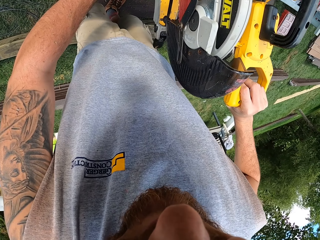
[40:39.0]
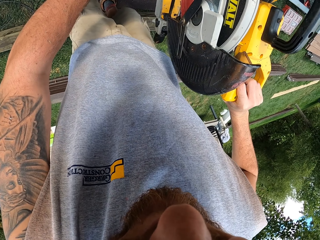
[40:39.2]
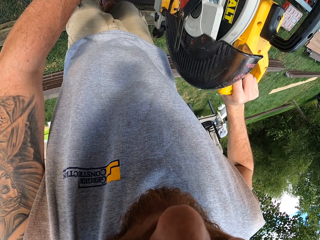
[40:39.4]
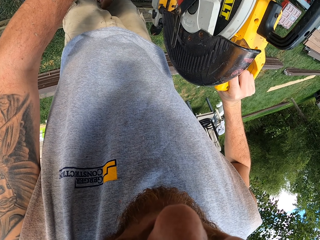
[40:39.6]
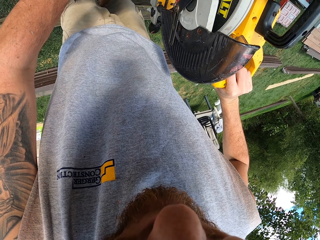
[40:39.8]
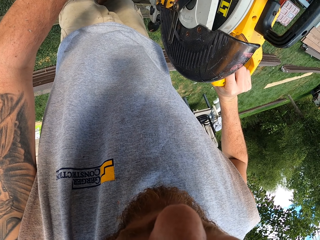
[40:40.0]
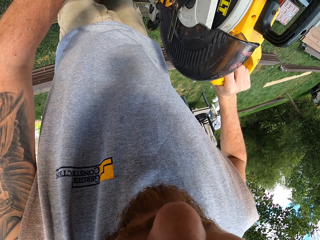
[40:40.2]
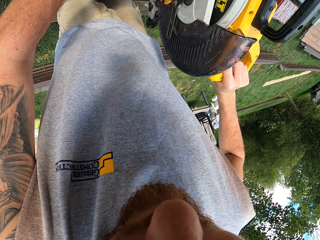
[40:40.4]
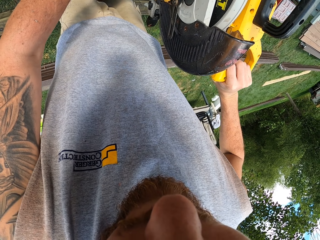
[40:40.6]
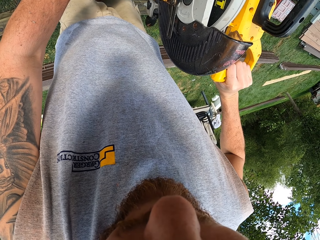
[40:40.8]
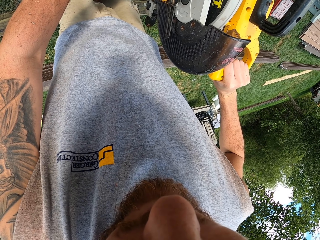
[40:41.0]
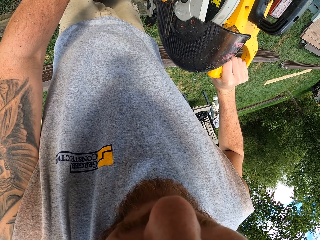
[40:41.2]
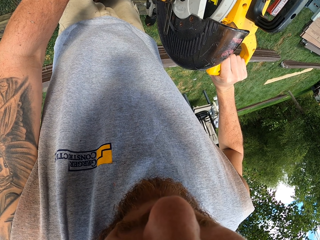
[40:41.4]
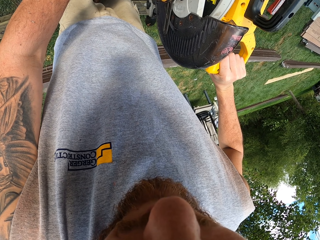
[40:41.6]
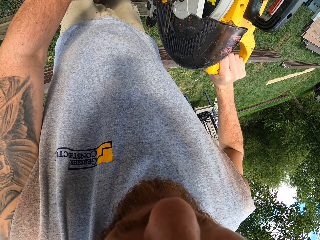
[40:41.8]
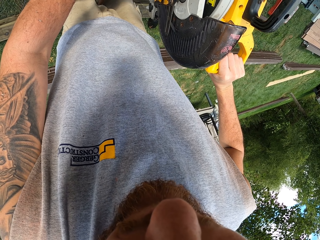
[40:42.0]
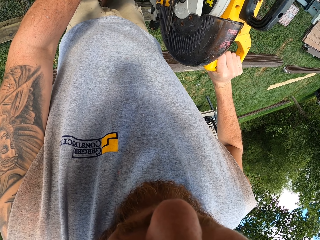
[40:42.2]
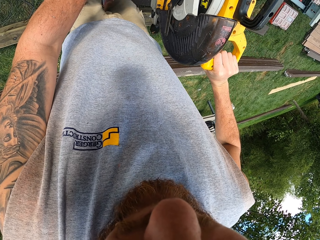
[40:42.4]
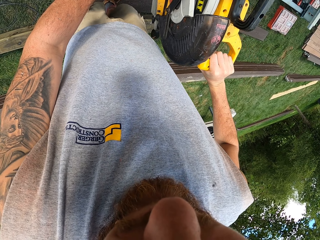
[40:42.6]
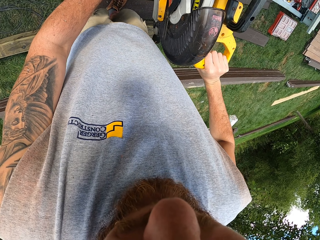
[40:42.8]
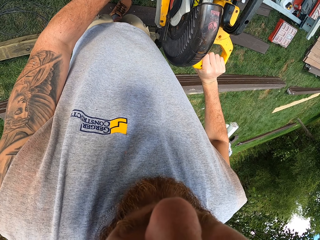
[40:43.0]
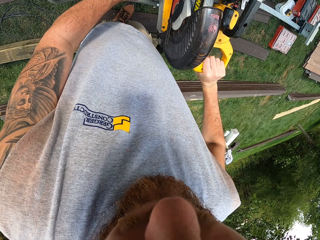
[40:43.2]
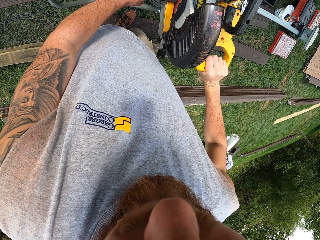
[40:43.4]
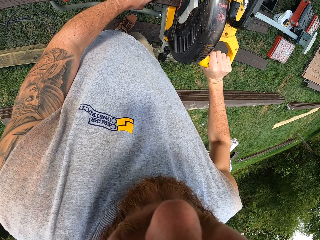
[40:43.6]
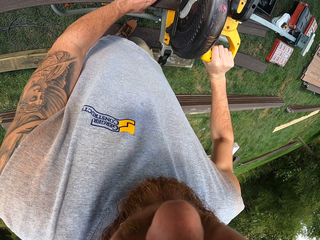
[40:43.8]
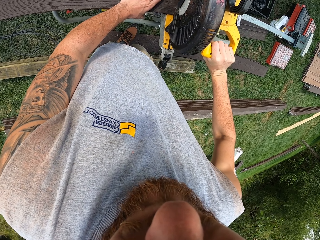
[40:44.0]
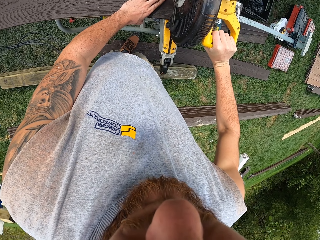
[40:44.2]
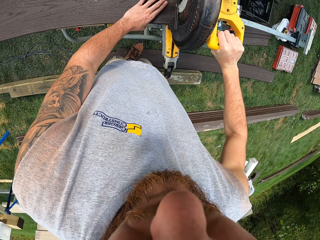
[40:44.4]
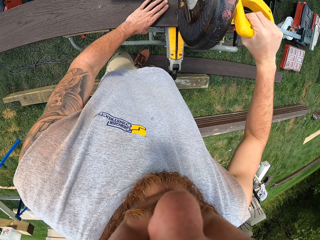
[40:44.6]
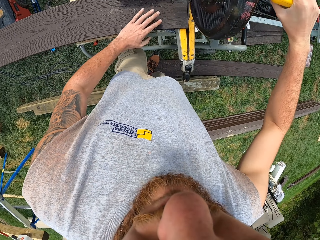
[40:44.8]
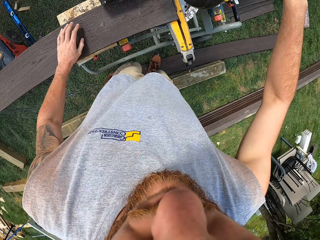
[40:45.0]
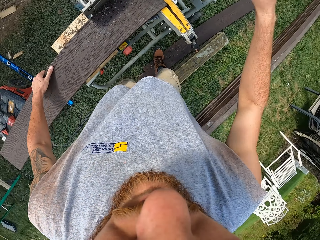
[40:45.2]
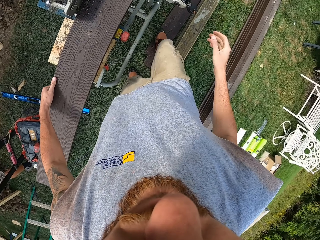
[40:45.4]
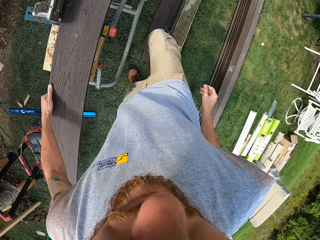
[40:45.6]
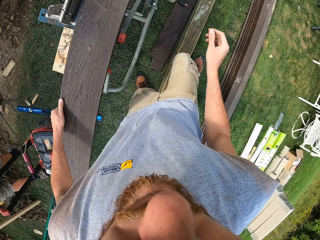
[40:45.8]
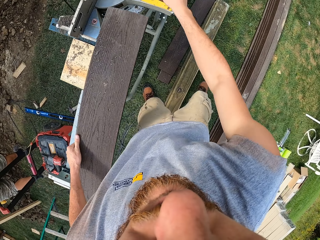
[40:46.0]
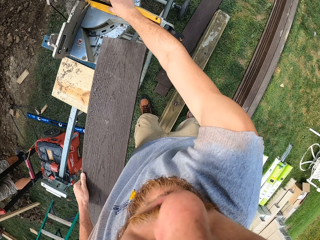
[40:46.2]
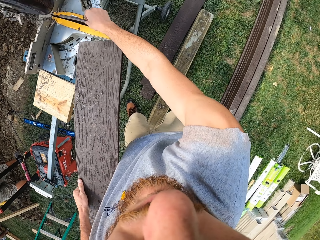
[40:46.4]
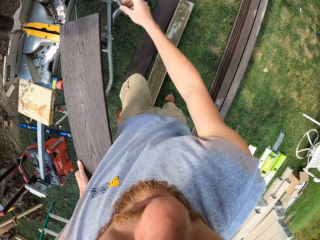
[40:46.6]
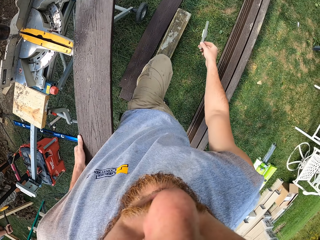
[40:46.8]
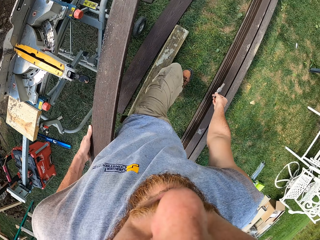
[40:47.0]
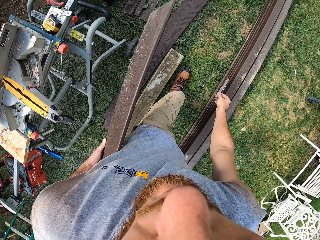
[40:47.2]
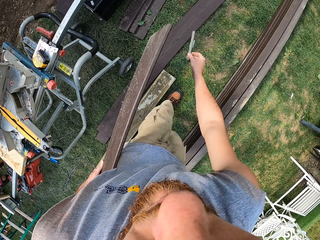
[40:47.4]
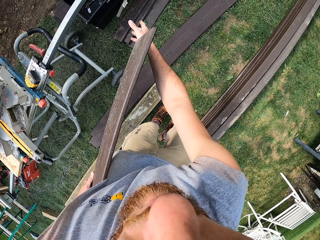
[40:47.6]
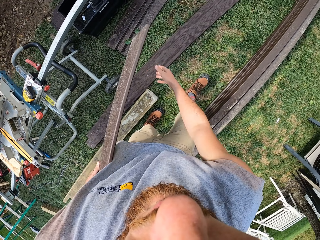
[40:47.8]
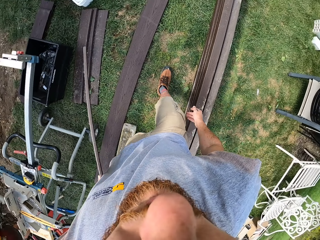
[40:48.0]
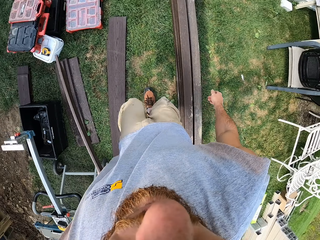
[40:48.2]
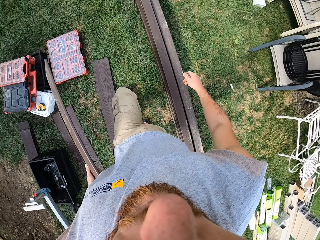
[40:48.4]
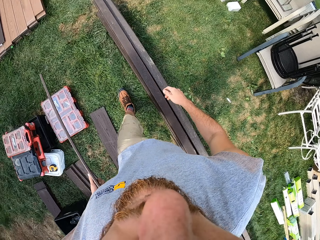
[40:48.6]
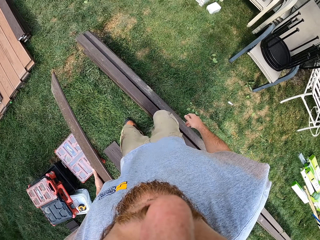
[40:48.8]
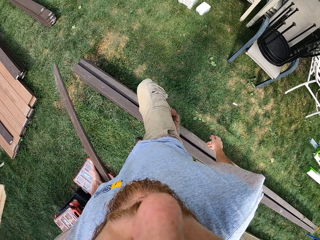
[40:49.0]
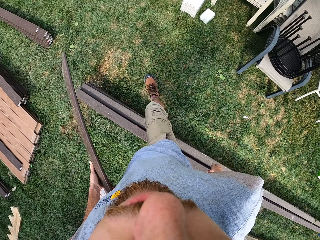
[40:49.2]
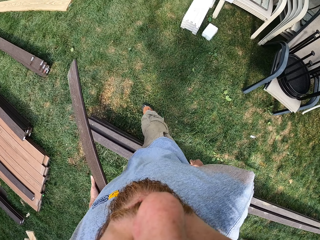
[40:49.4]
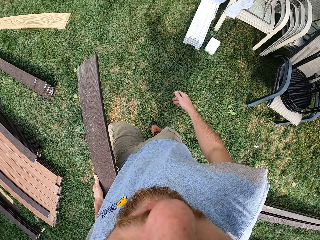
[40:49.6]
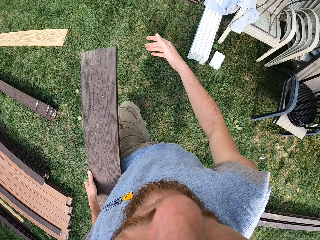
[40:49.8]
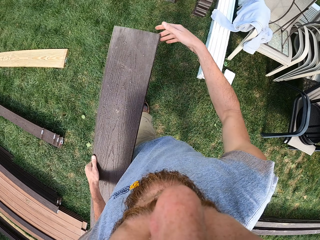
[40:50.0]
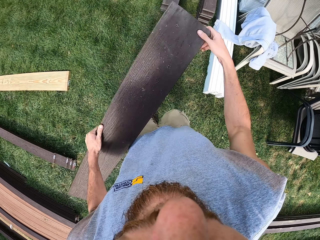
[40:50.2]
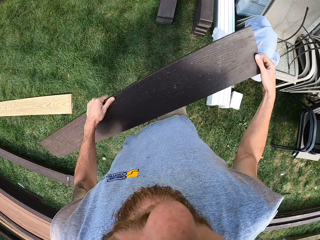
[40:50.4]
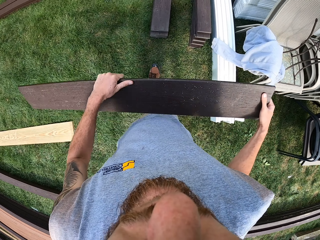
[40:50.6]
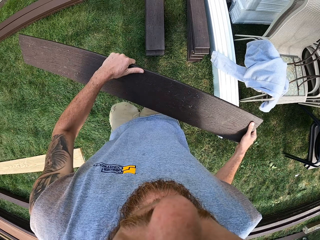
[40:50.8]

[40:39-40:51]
The camera wearer saws the plank. They remove the hand from a circular saw. They take the wood, pick up the wood piece and walk in the compound. They drop the wood piece in the tool box. They walk around the compound.

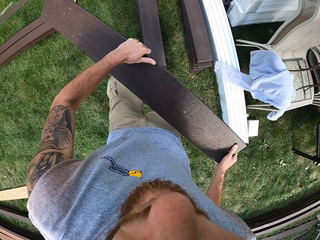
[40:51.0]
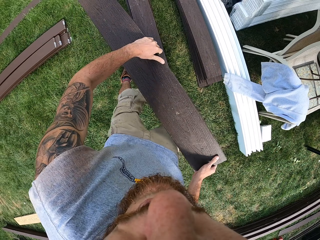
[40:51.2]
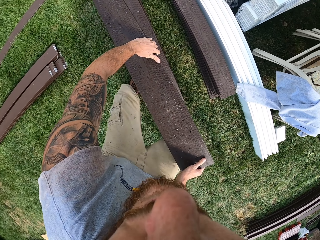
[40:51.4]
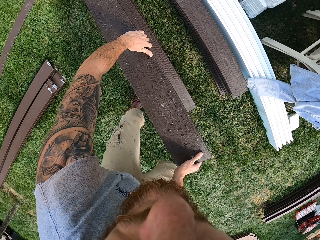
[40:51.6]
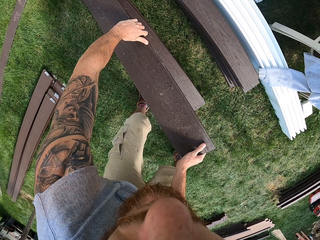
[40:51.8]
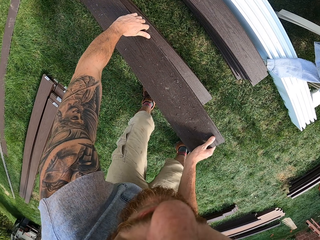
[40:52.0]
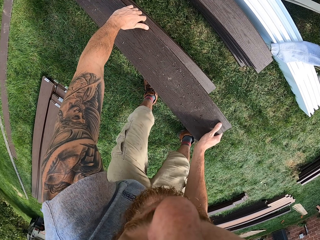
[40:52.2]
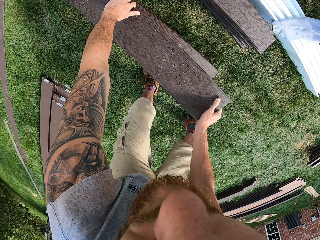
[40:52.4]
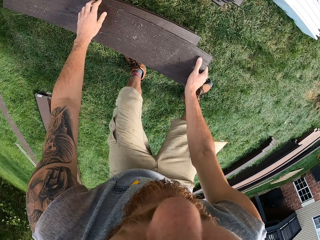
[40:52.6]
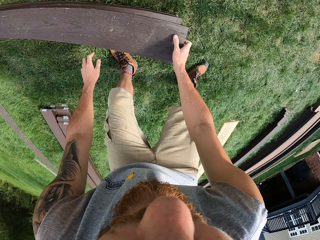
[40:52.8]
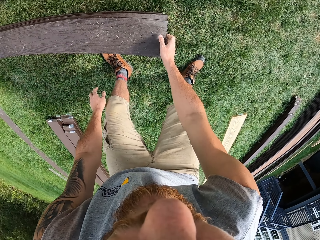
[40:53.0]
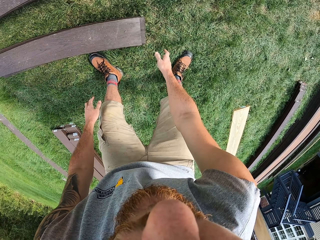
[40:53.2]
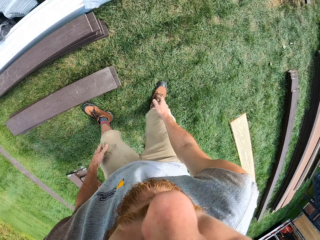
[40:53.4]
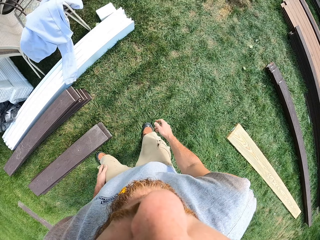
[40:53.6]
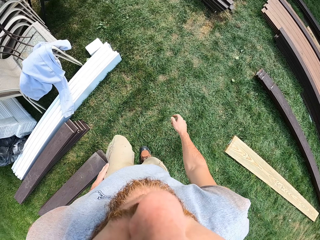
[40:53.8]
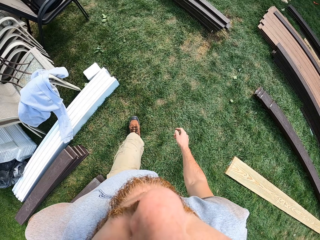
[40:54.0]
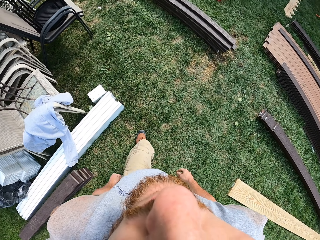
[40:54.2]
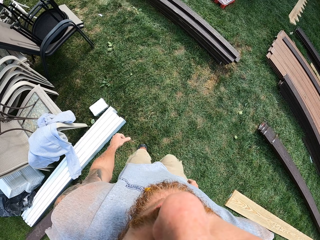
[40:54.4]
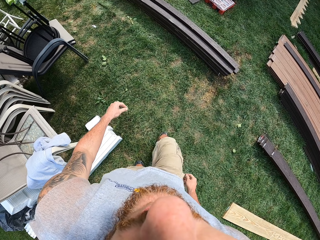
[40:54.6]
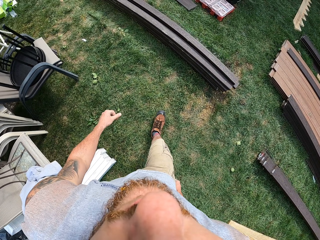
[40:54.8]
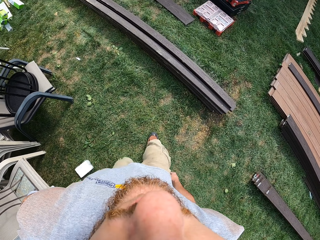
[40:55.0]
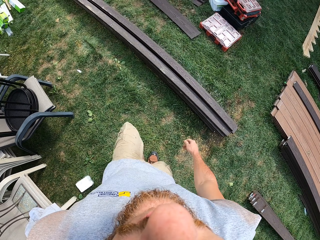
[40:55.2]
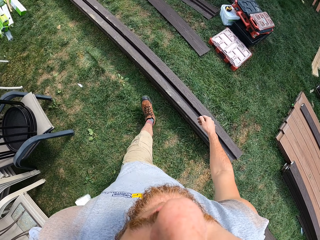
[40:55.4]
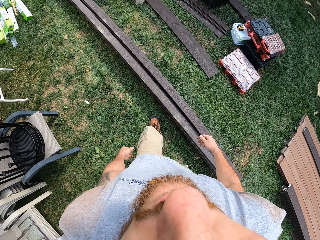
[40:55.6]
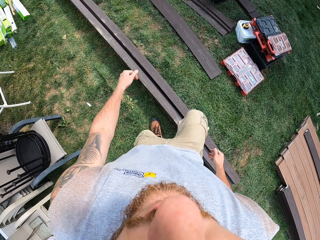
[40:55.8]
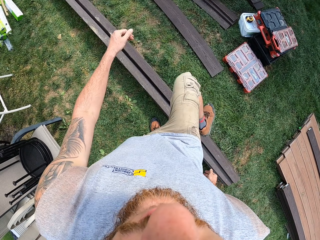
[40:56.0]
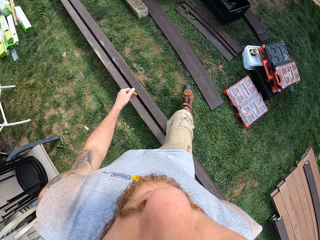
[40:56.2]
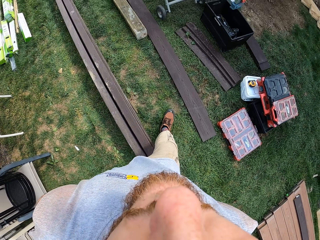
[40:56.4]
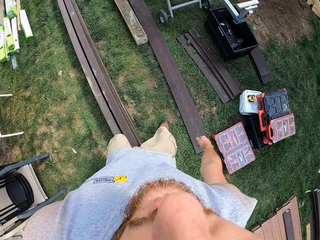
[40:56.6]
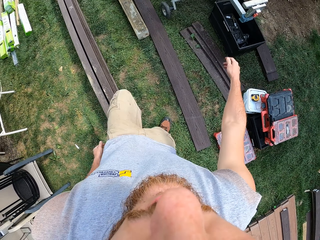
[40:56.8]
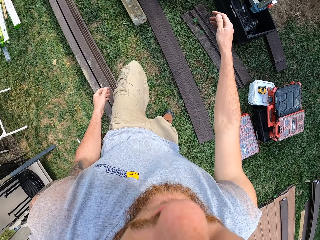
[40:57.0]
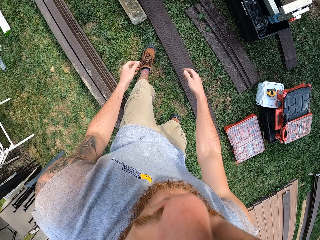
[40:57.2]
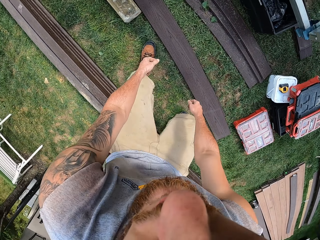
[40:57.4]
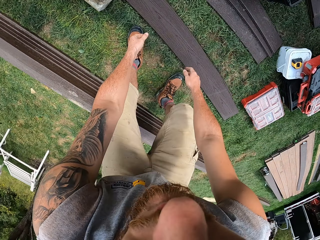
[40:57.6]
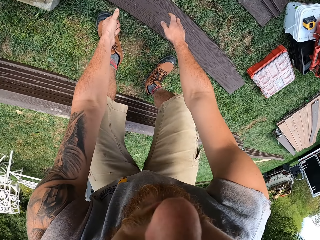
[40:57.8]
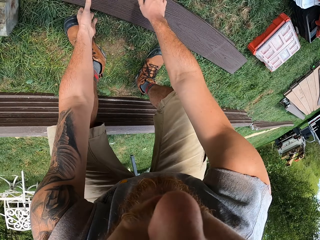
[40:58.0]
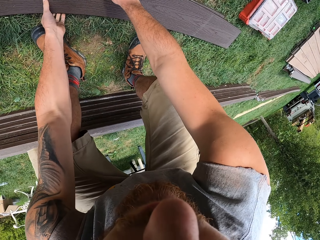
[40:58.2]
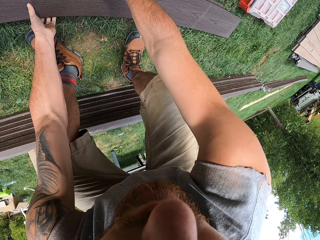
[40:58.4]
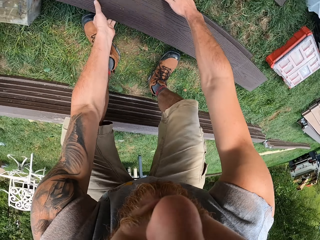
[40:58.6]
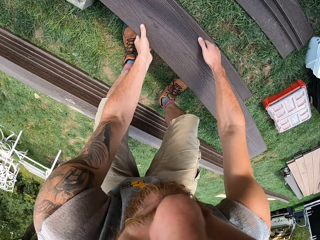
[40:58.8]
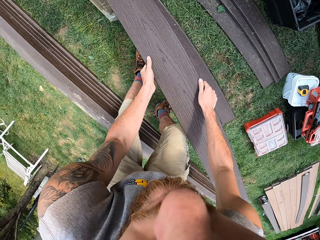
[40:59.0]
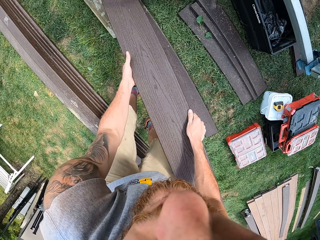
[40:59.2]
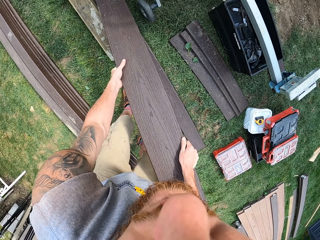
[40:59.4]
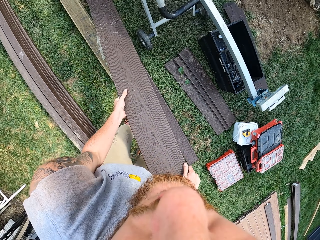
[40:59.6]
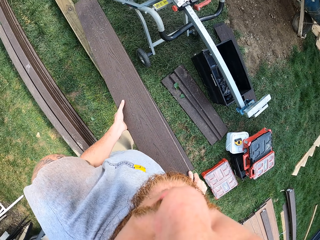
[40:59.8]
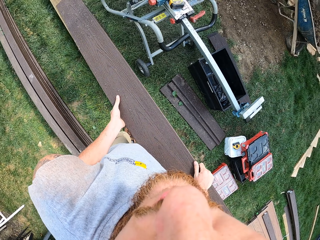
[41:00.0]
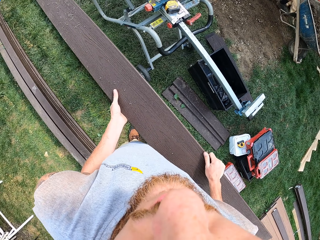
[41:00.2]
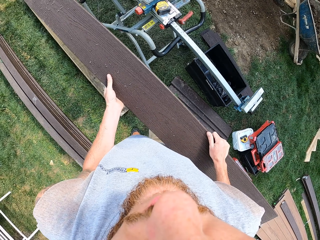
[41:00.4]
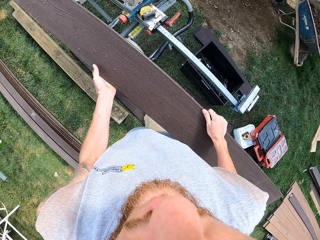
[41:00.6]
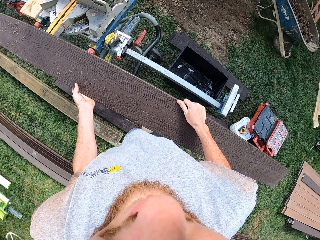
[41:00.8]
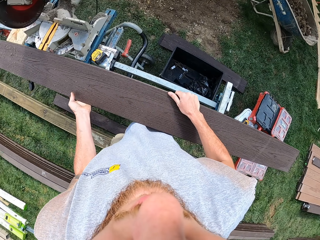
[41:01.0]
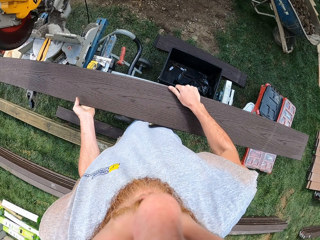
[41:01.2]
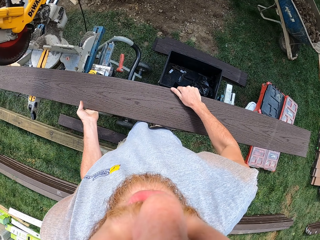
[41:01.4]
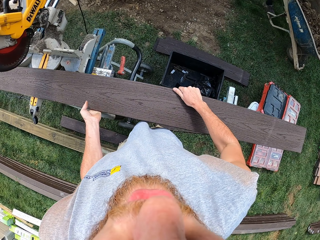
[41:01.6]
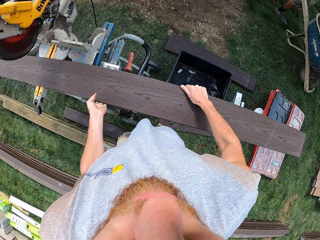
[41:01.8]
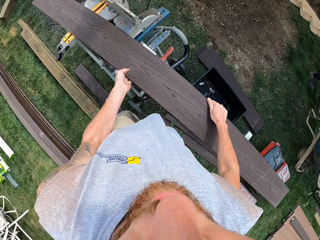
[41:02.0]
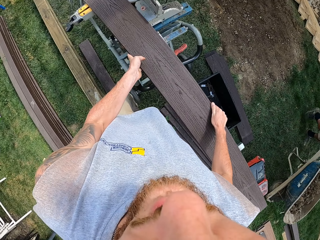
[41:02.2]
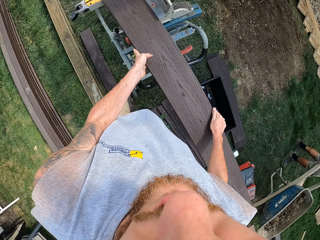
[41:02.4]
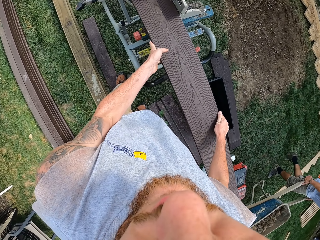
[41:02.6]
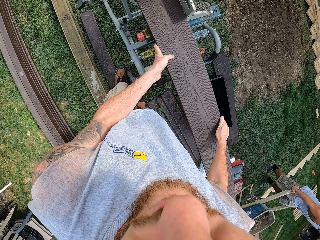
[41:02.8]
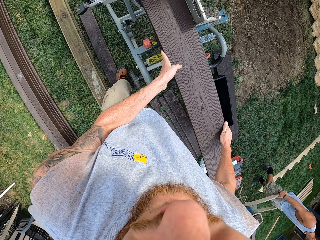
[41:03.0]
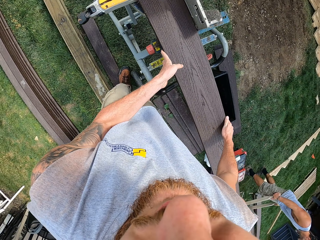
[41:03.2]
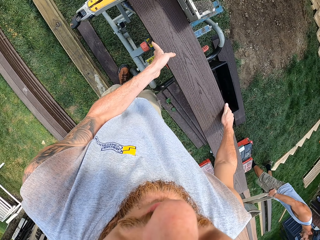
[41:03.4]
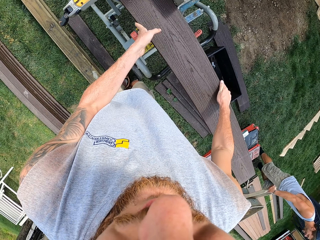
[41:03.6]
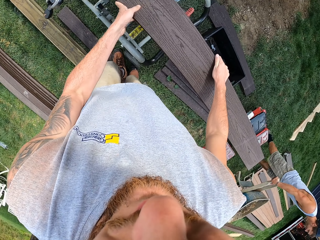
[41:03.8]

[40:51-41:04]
The camera wearer puts a piece of wood on the other woods. They walk around the compound. They take a wood. They put the wood on the miter saw.
